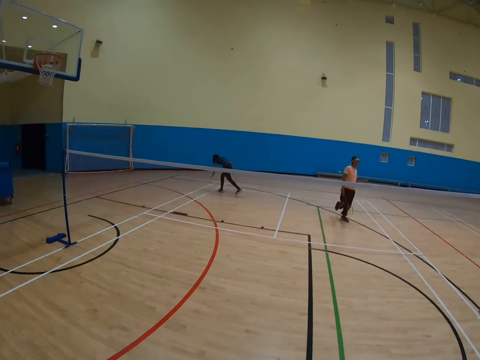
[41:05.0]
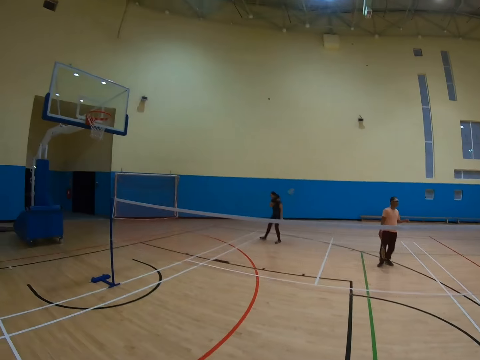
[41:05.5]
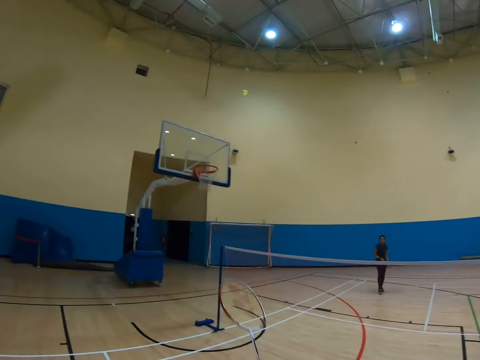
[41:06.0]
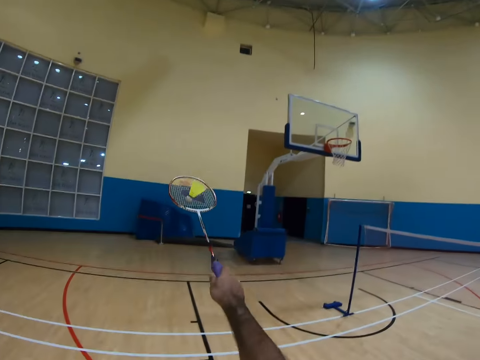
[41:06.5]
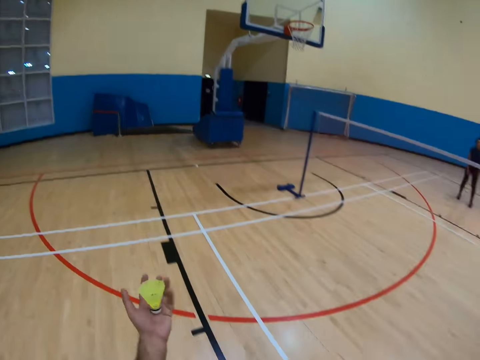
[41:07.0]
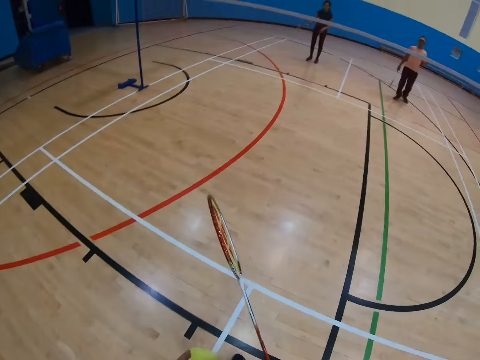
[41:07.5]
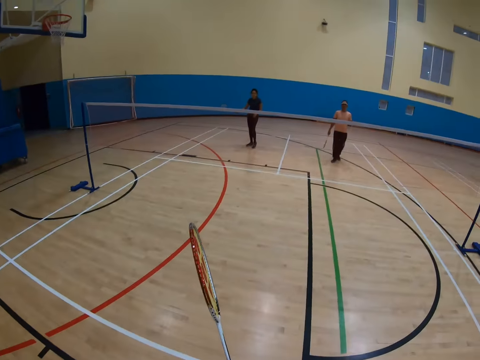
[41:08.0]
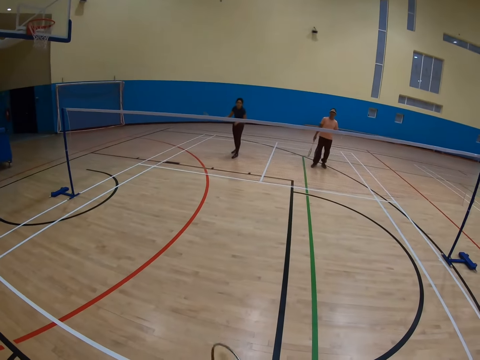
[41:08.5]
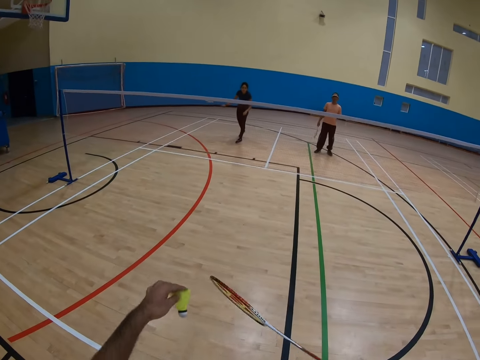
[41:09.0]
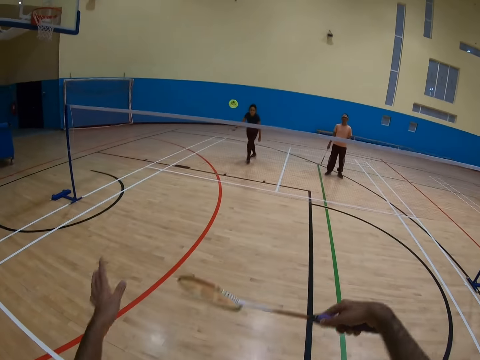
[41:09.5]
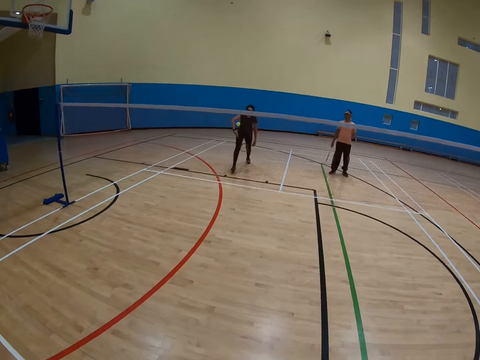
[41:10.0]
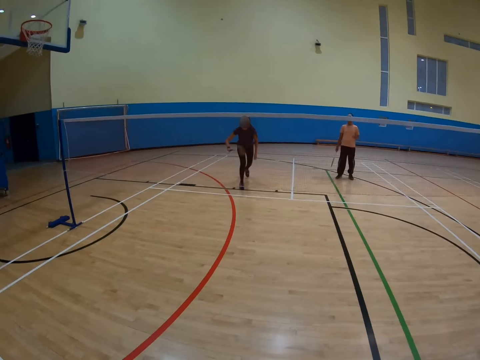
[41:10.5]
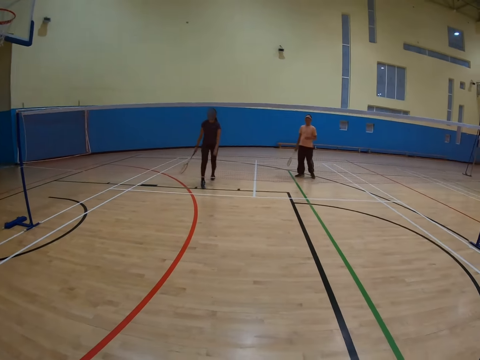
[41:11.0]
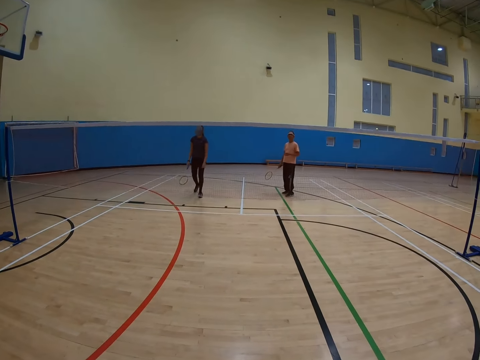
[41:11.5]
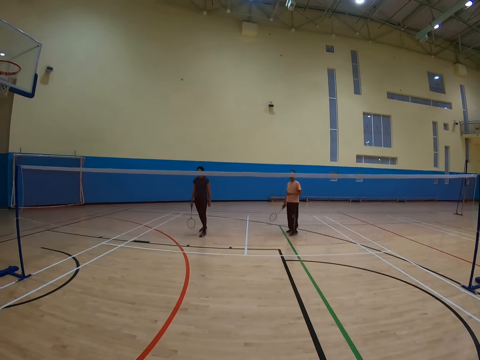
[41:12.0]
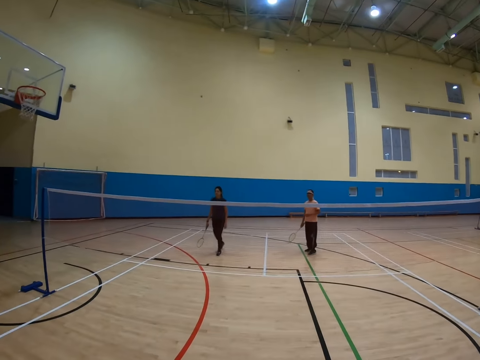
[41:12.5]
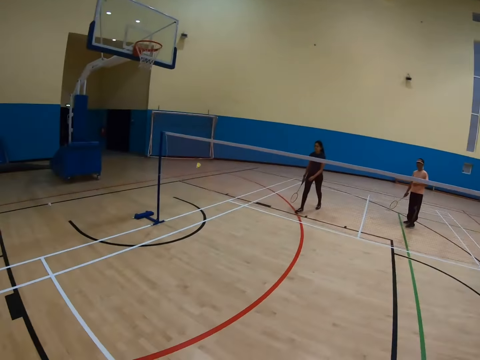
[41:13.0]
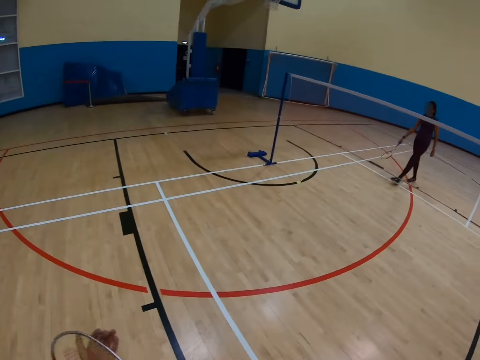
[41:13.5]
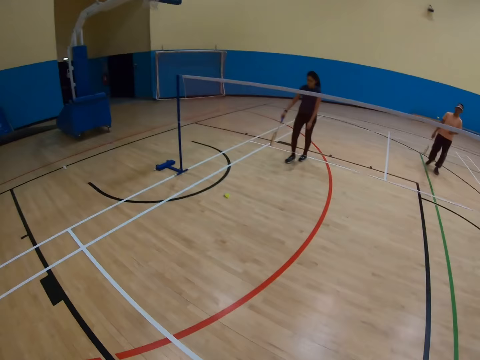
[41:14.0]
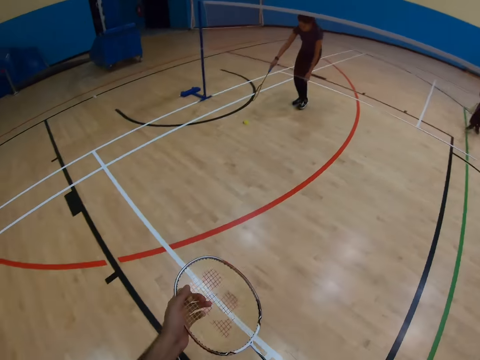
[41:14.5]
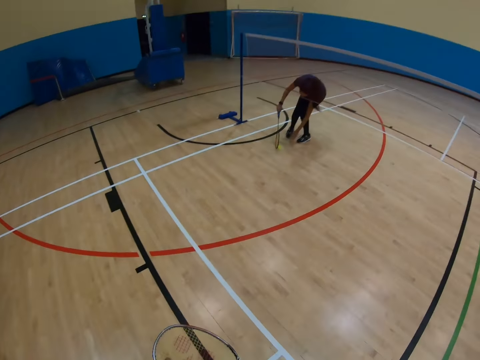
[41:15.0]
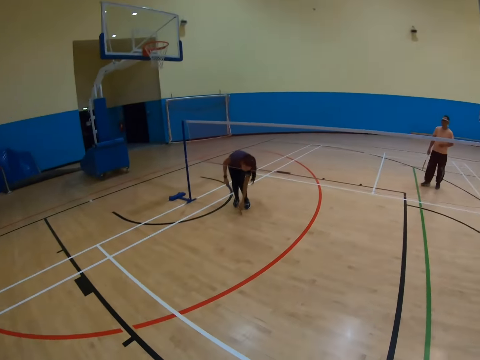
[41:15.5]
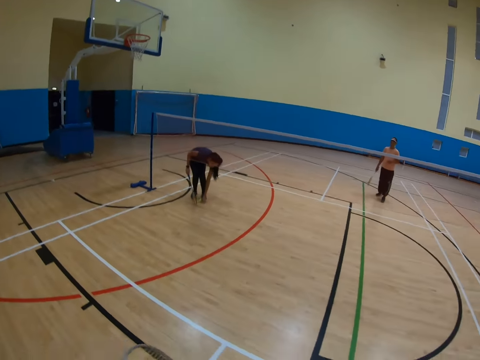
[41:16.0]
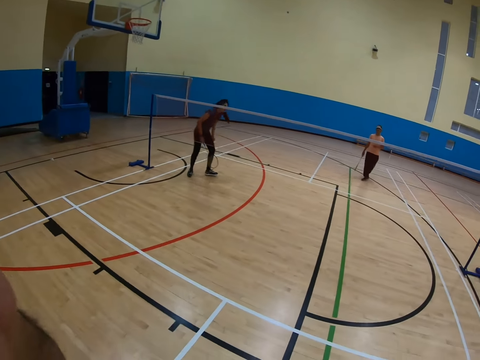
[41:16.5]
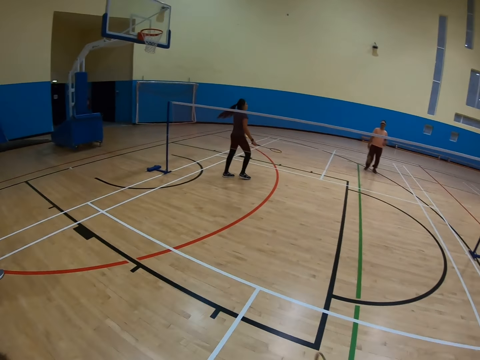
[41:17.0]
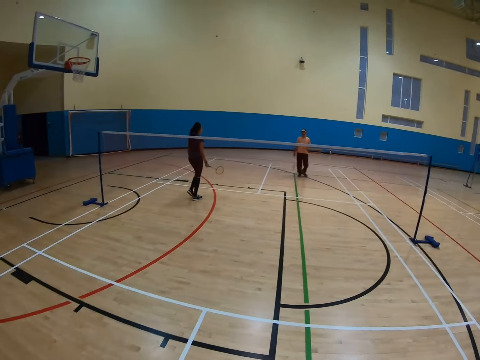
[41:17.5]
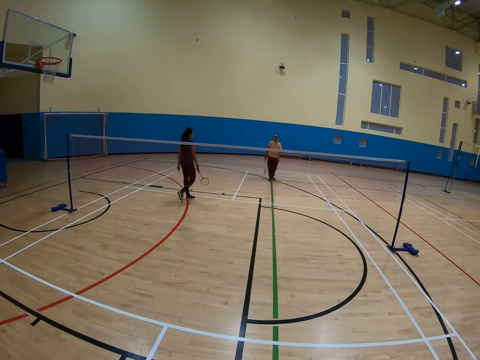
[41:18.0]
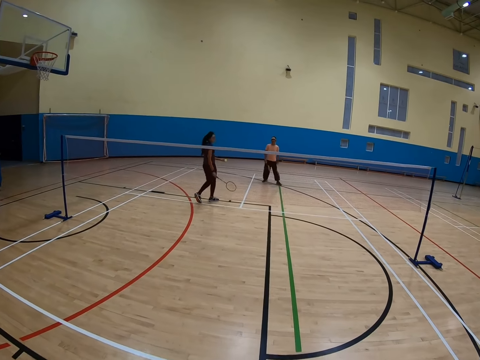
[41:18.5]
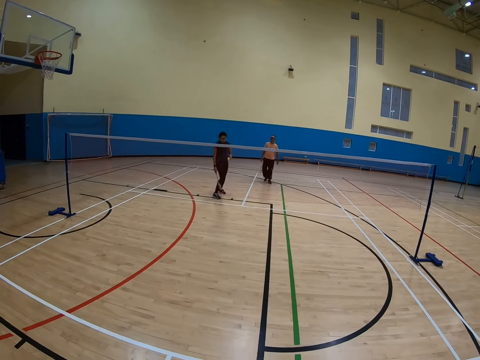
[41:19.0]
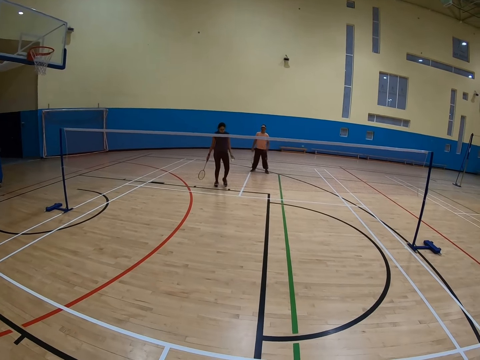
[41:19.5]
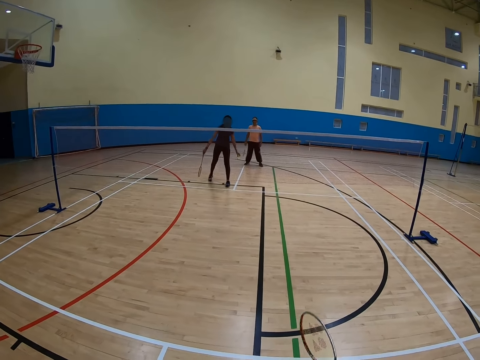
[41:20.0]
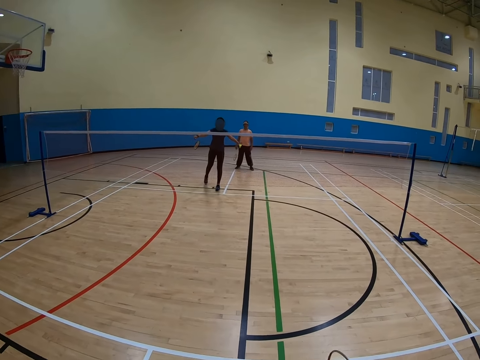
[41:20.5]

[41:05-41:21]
A woman picks up the shuttlecock. The camera wearer catches the shuttlecock. They throw the shuttlecock. They play badminton. The woman walks in the badminton court. The woman picks up the shuttlecock. The woman walks in the badminton court.

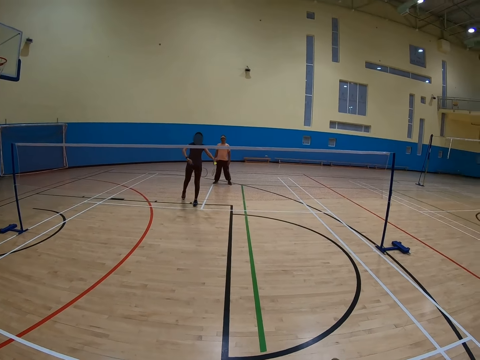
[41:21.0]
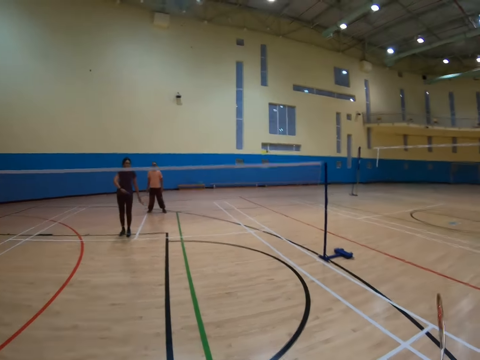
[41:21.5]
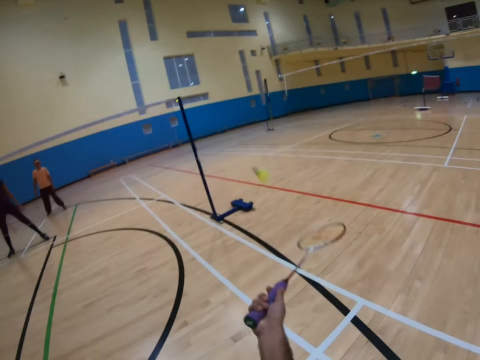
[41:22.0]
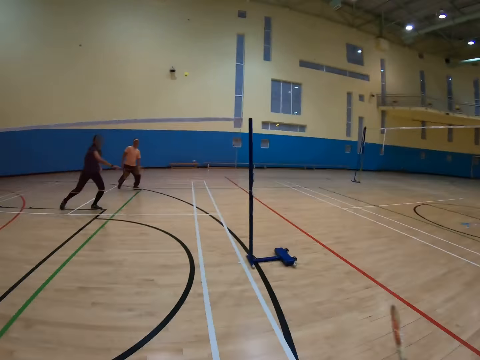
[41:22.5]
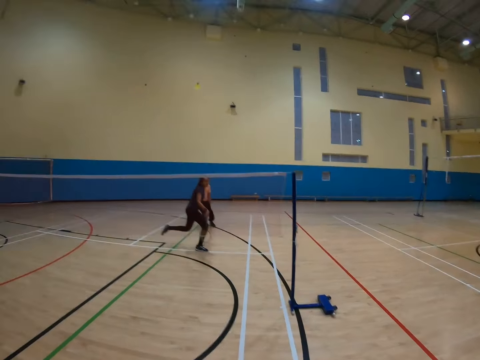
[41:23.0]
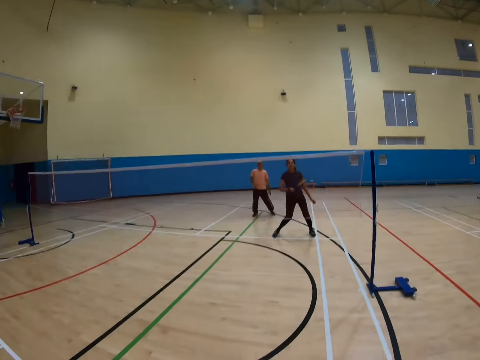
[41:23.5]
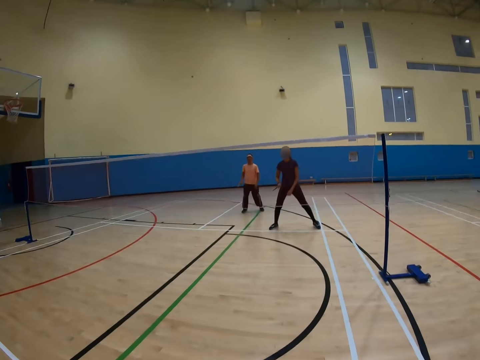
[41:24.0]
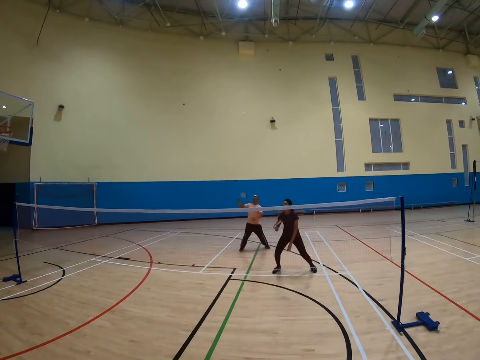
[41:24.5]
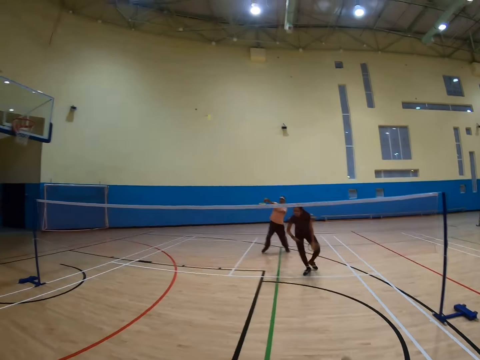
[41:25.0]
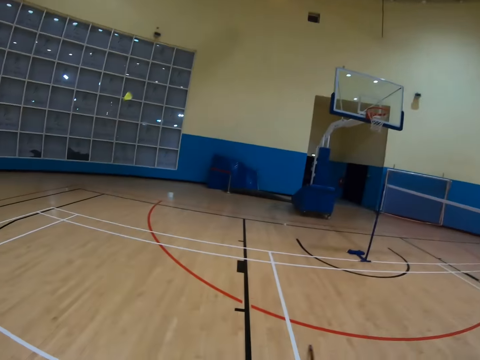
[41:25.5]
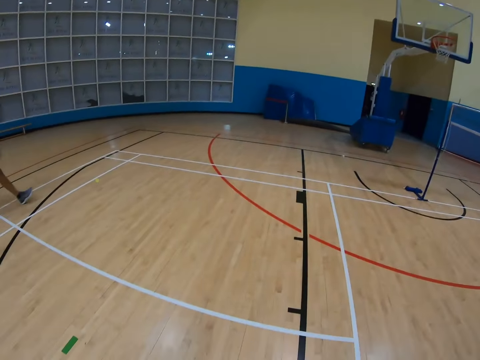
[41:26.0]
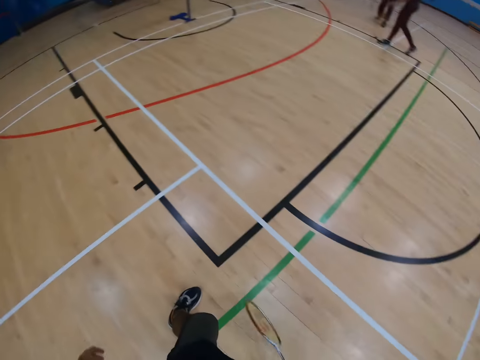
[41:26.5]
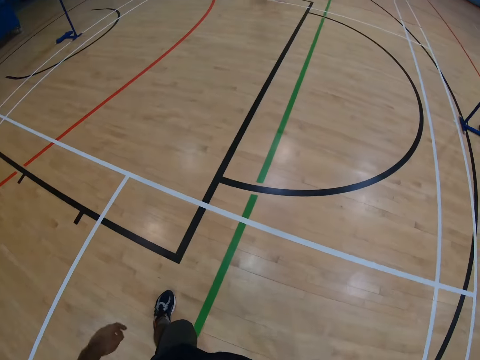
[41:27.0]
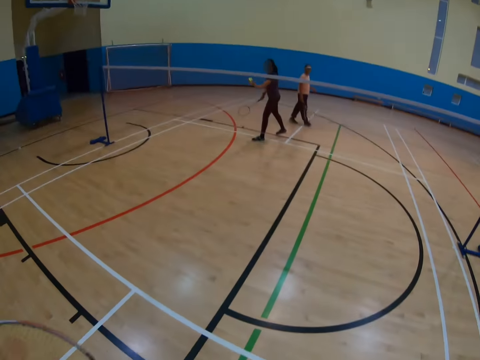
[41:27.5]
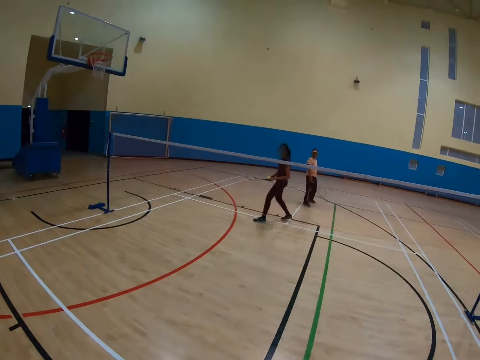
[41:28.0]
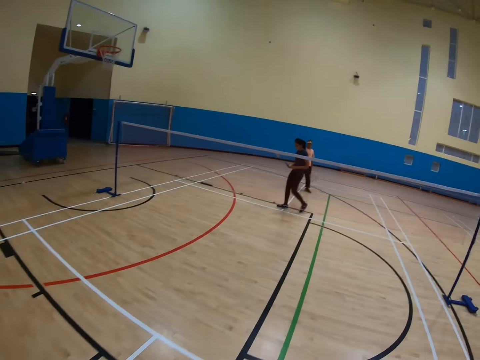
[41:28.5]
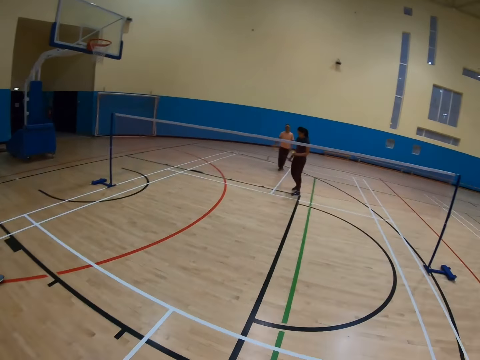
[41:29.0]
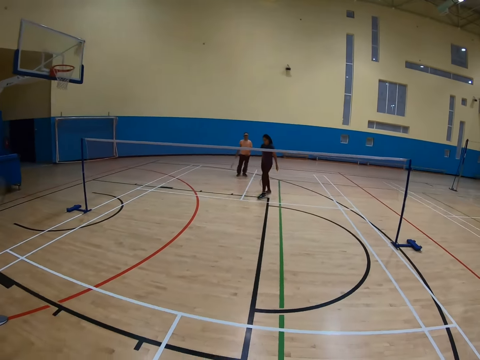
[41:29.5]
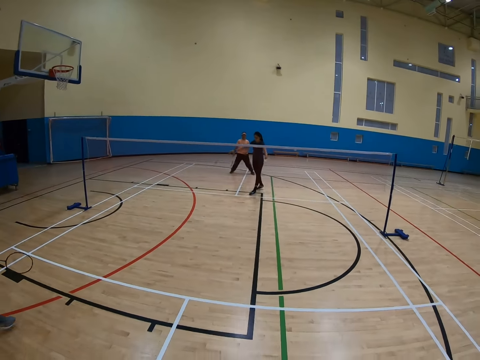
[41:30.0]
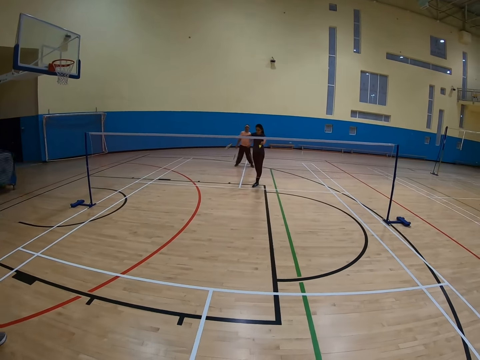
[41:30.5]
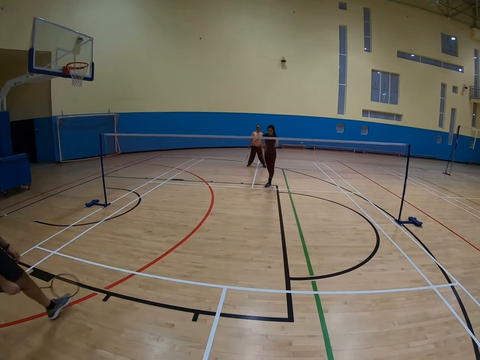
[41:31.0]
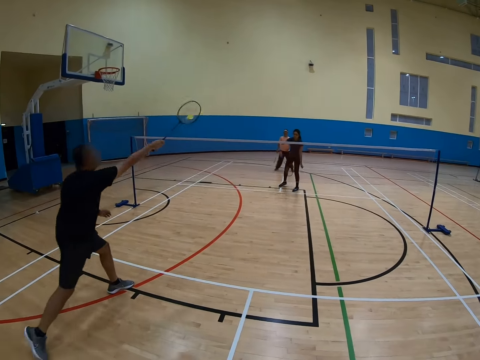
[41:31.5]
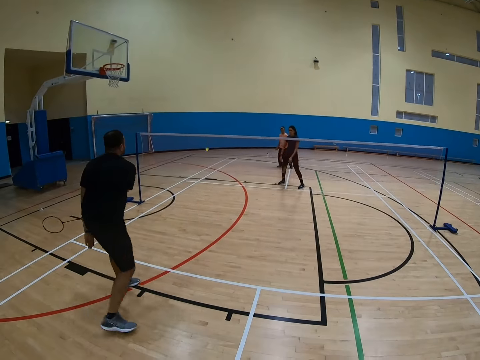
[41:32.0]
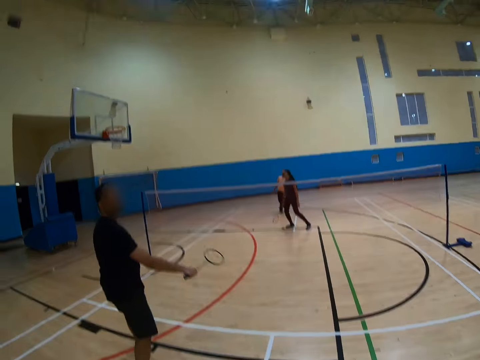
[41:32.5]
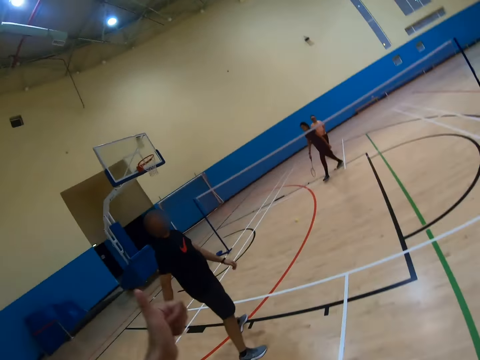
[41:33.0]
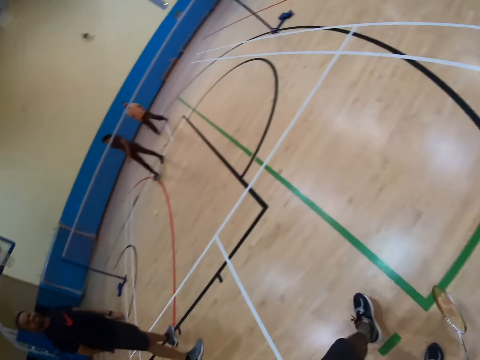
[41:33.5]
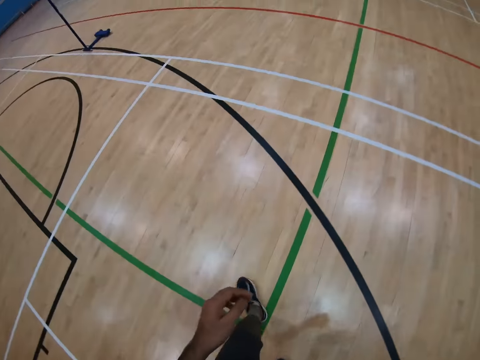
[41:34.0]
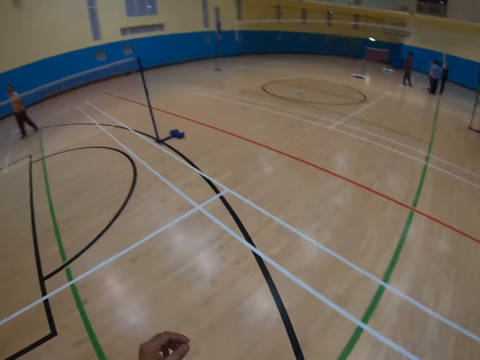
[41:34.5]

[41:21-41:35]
A woman throws the shuttlecock. The camera wearer throws the shuttlecock. The woman throws the shuttlecock. A man throws the shuttlecock. Another man throws the shuttlecock.
